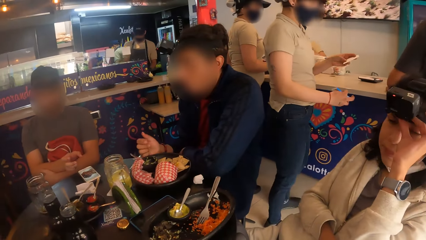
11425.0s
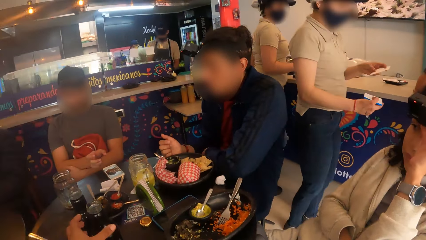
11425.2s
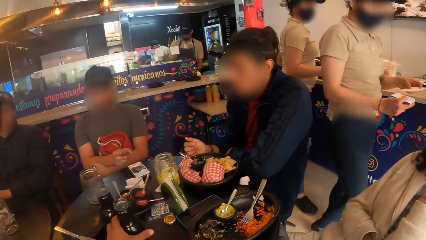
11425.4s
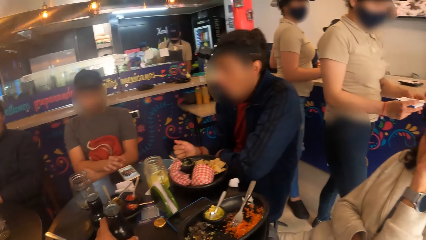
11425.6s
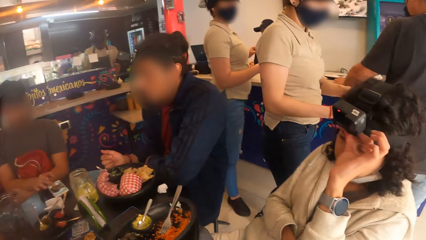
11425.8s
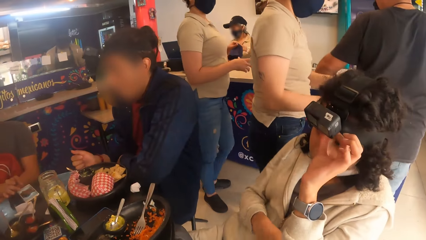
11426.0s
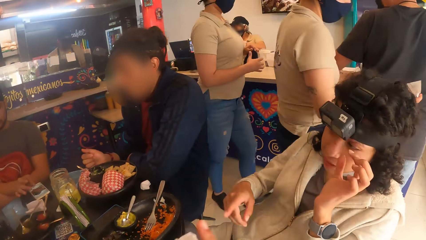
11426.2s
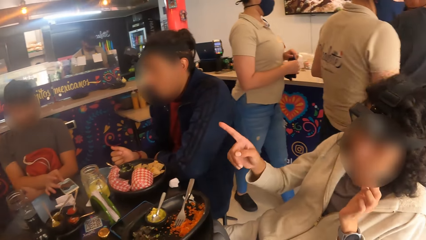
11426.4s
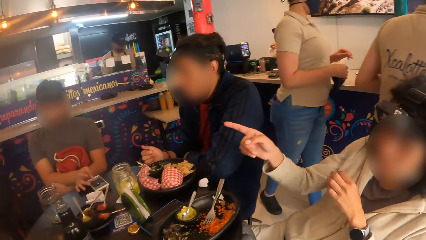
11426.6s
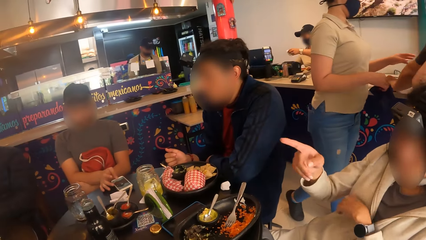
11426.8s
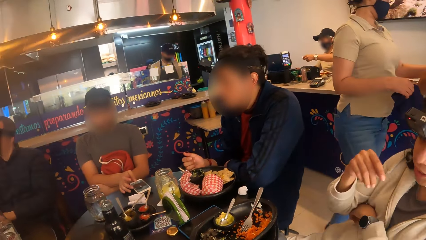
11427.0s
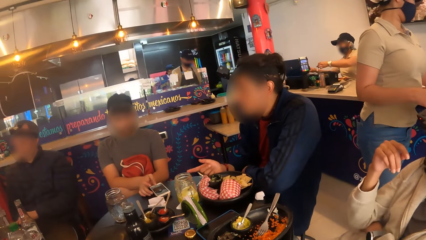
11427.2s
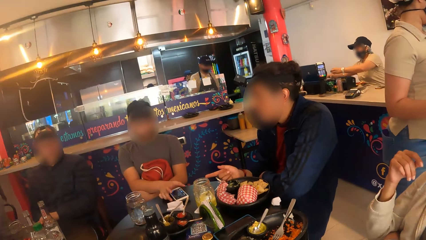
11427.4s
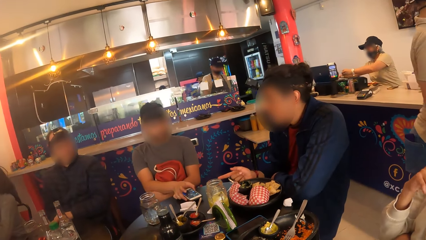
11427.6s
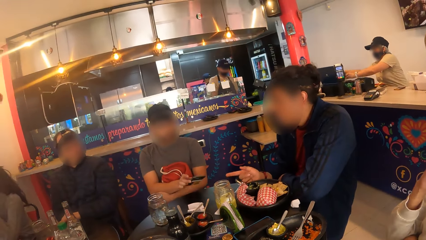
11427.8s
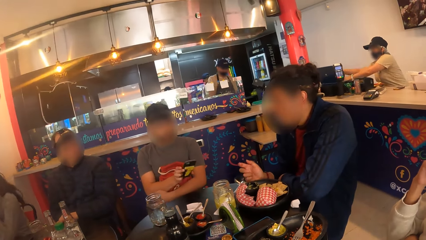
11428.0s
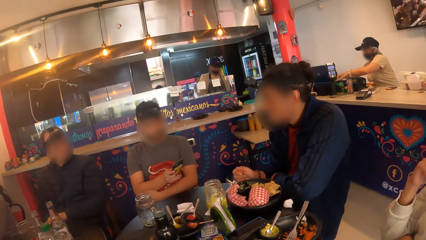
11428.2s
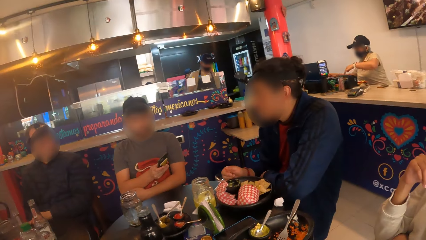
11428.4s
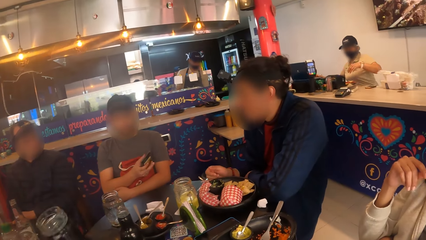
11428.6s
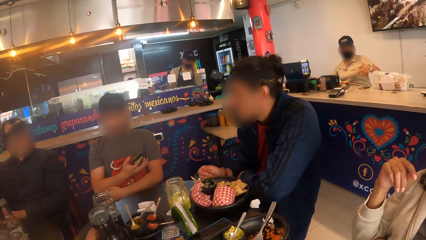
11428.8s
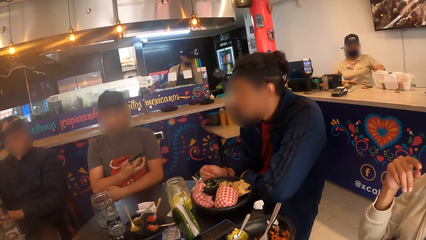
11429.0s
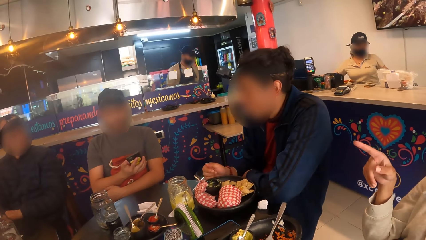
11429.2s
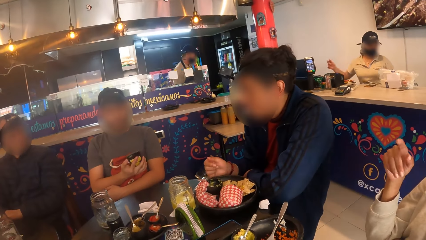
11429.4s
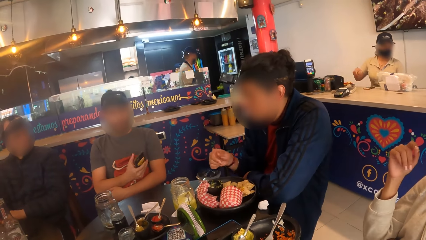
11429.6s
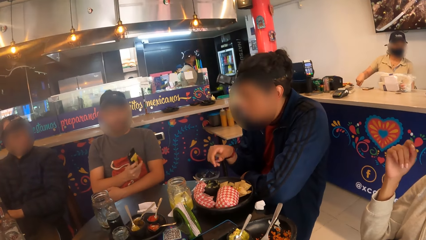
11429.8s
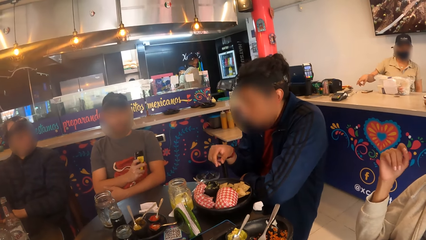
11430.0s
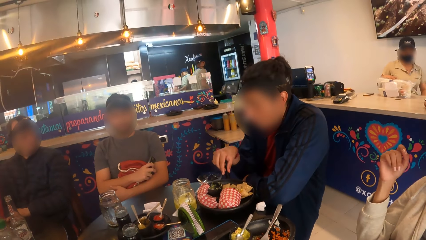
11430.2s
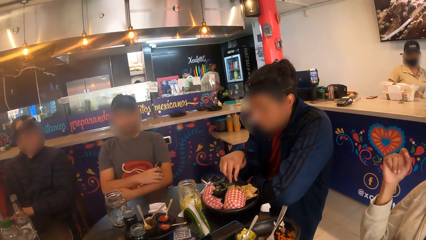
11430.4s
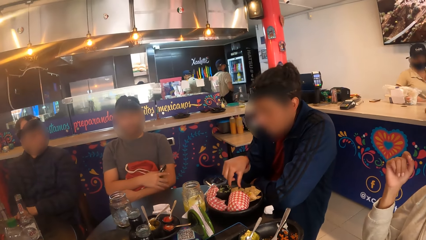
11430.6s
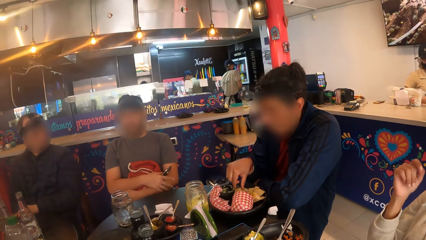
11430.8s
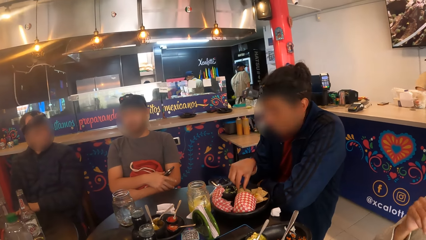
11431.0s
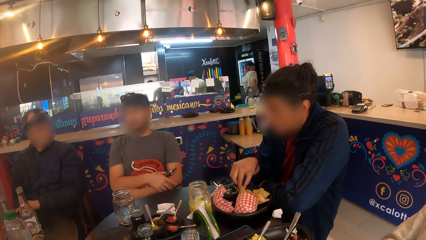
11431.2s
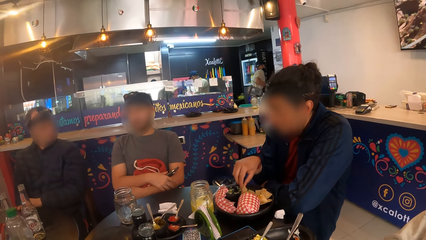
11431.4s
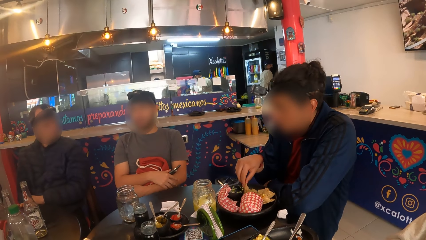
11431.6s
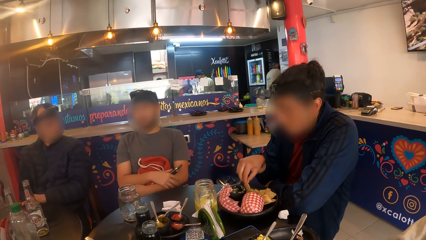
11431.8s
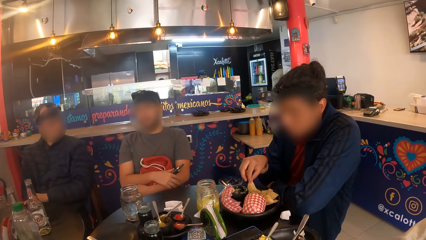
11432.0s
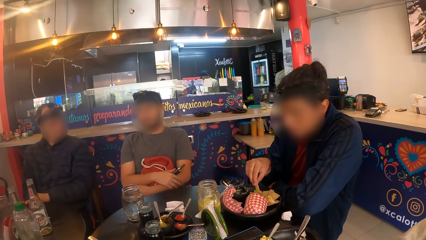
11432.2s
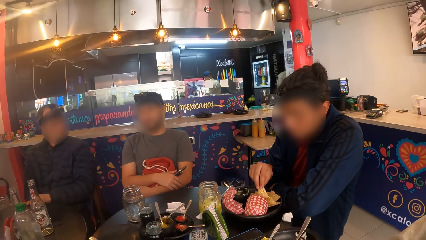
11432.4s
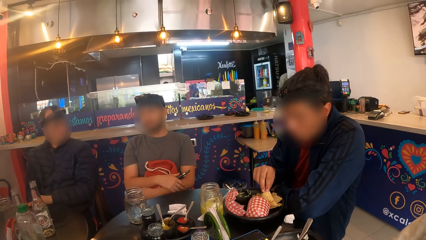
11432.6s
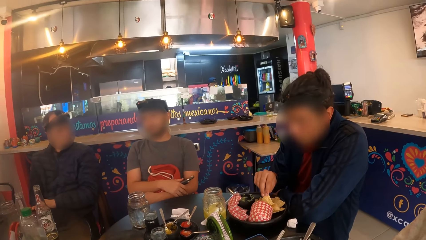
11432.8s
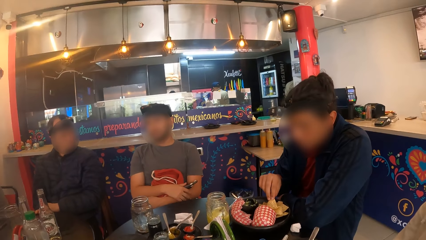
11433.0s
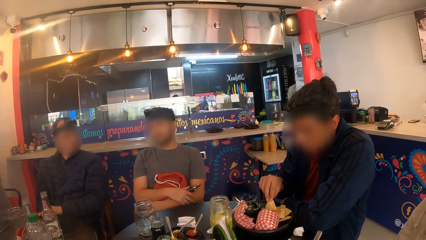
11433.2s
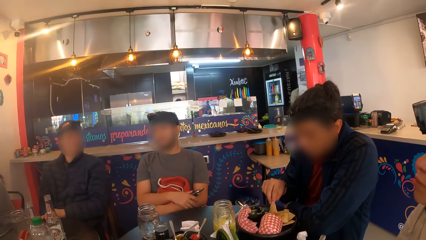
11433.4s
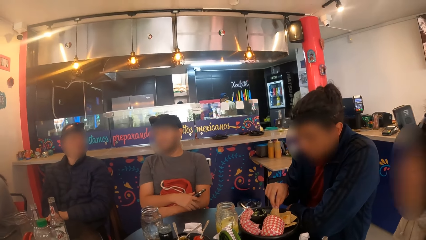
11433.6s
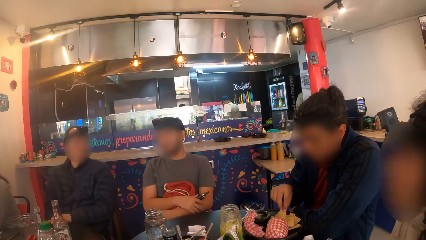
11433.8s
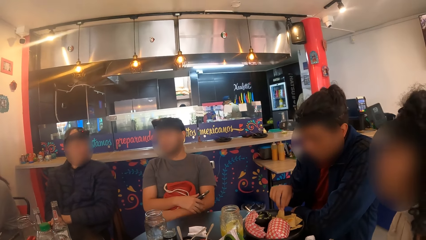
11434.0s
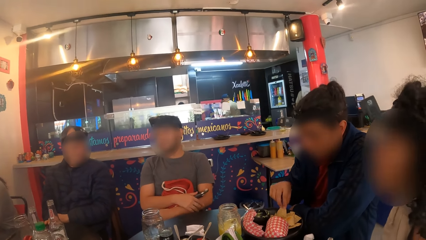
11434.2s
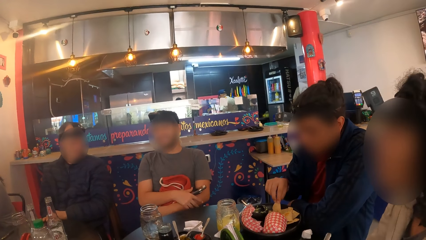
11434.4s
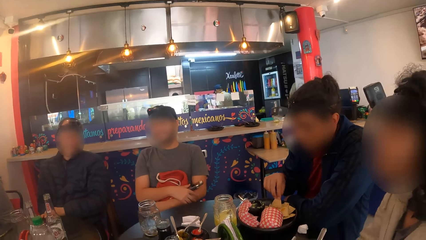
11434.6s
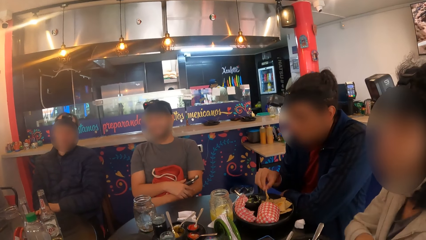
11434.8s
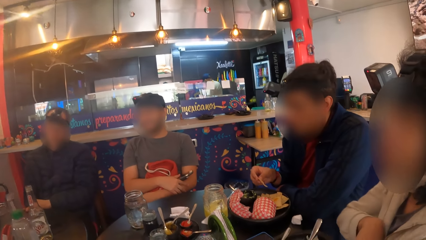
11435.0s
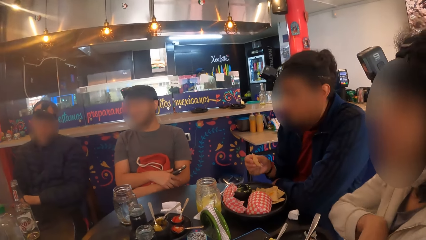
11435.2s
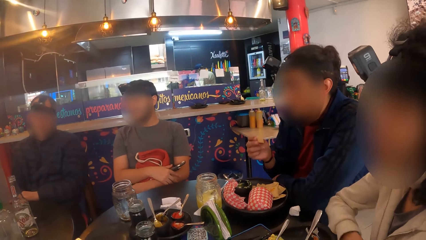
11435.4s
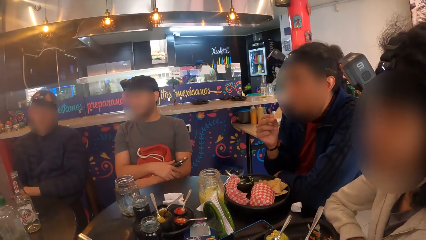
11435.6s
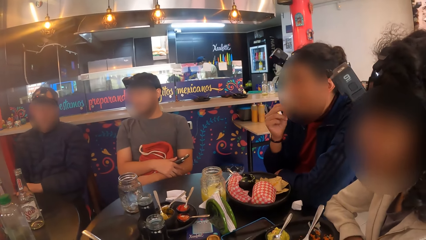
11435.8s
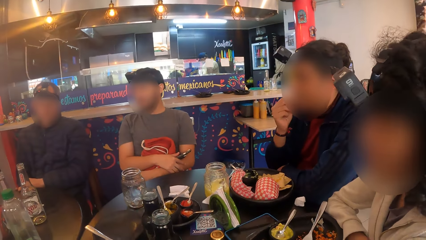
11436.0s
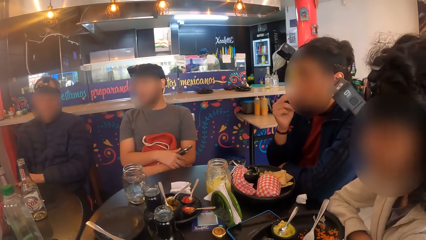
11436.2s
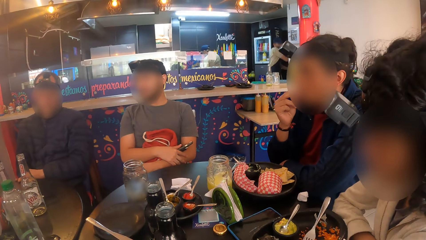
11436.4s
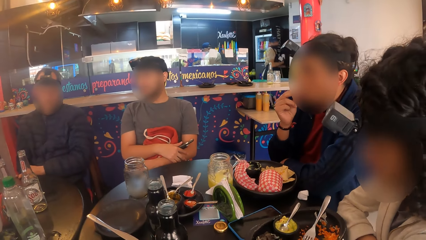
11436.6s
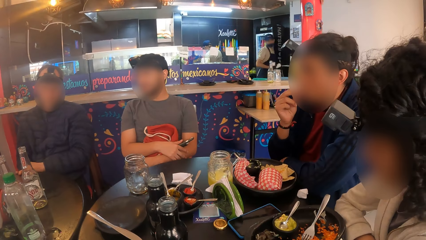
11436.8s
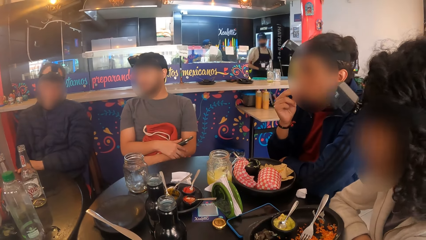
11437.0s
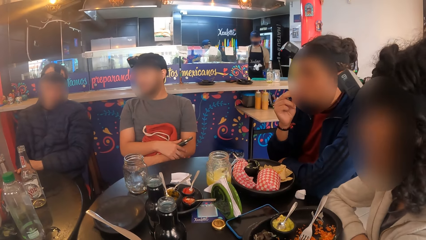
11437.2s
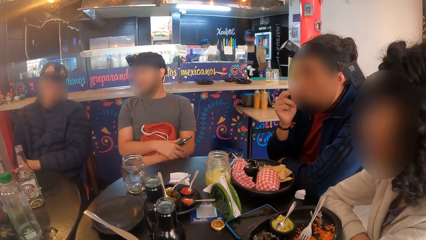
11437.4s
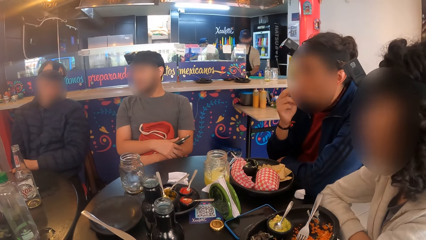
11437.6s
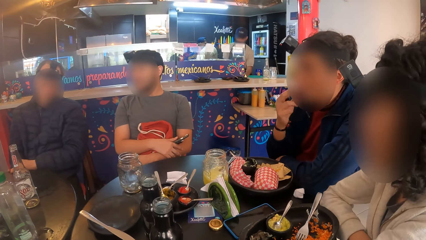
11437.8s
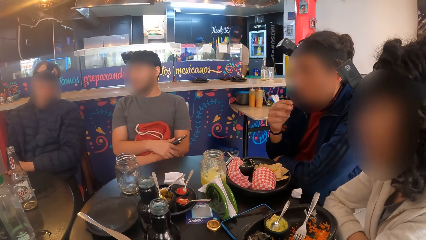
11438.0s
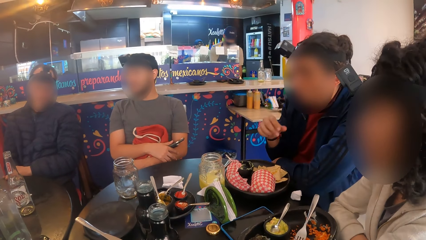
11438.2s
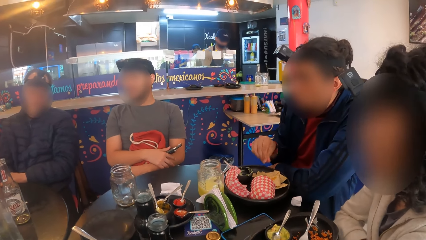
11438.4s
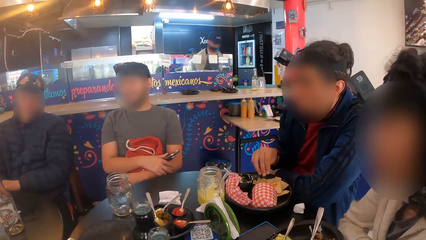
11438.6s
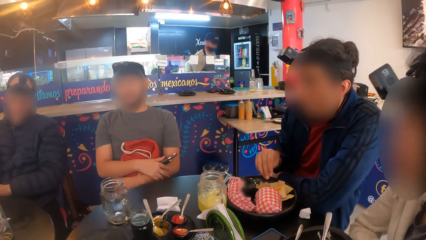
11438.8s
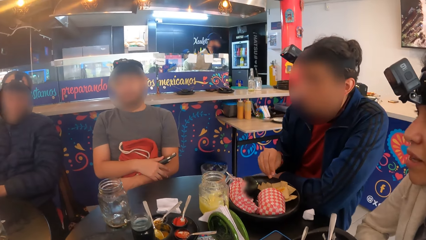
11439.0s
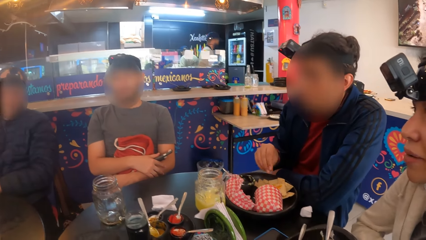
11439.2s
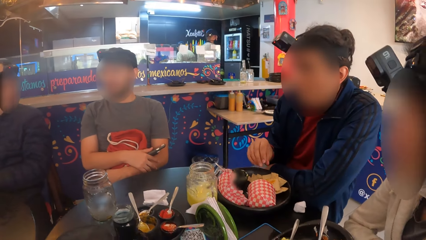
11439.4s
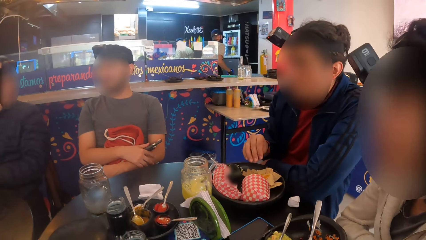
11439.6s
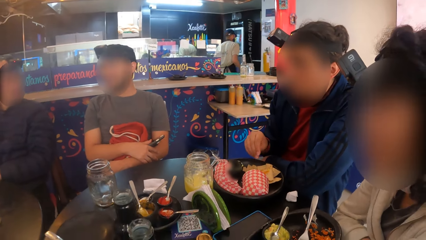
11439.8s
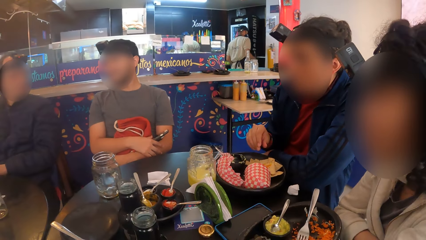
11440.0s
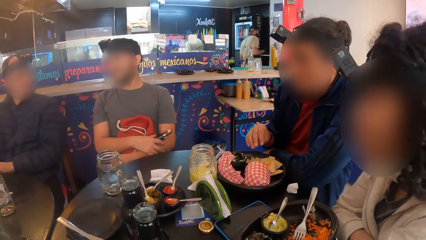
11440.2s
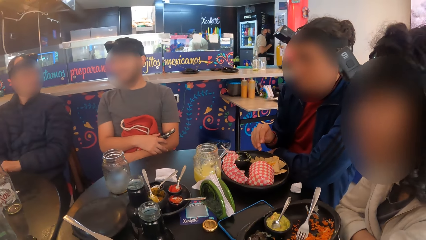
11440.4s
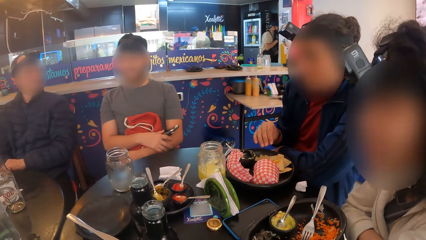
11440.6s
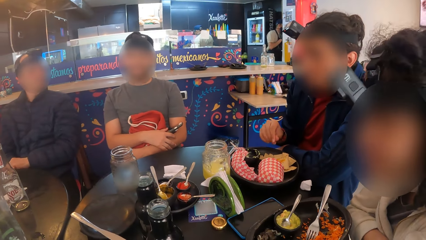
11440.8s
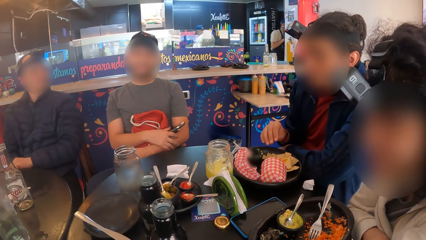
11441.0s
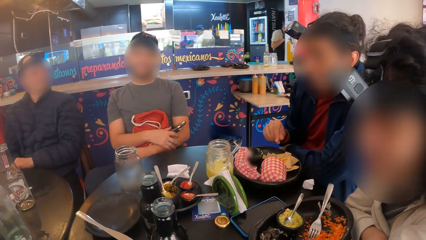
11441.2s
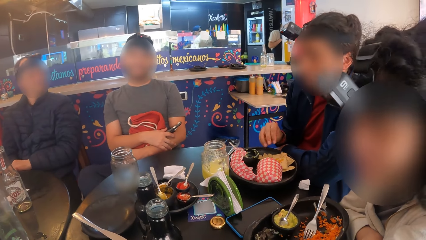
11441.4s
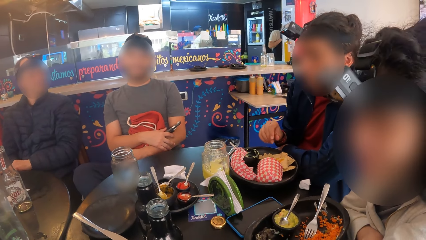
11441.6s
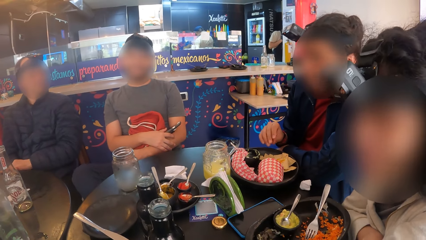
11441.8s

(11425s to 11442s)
A lady adjusts a camera. The camera wearer picks up a bottle on the table with his left hand. A woman and another woman walk past a man at the counter in the restaurant. Another woman converses with the group of people at the table. A man operates his phone. Another man picks up a phone on the table with his right hand. The camera wearer drops the bottle in his left hand on the table. A third man eats with his right hand from the plate on the table. Another woman converses with the second man. The first man interacts with another man. The third man eats food.
